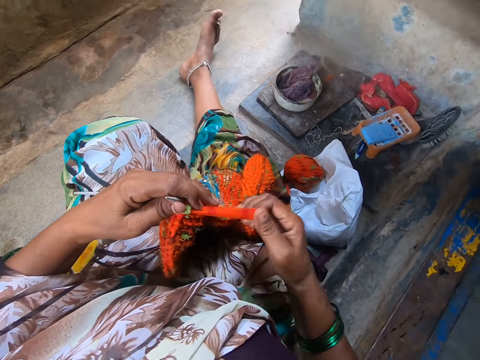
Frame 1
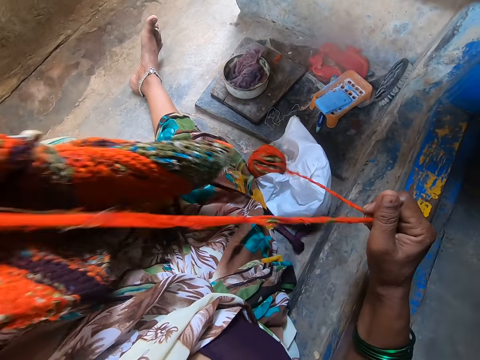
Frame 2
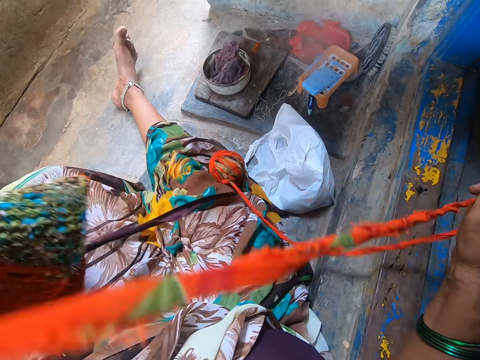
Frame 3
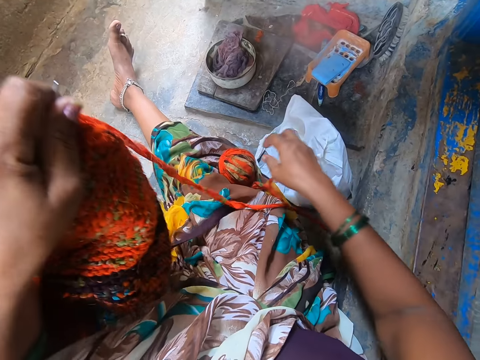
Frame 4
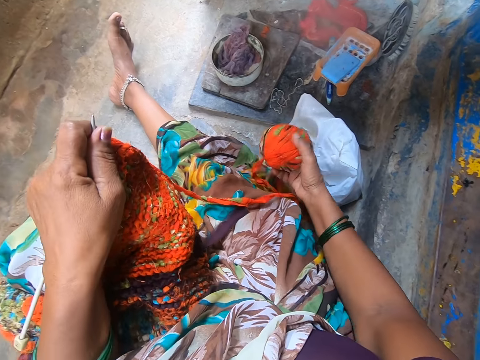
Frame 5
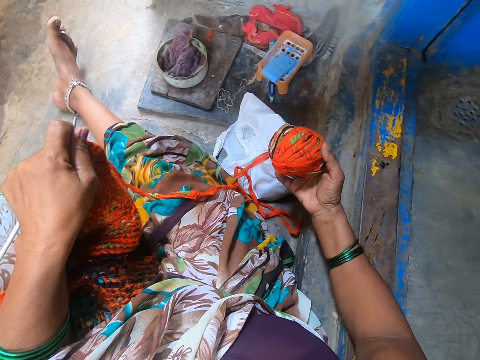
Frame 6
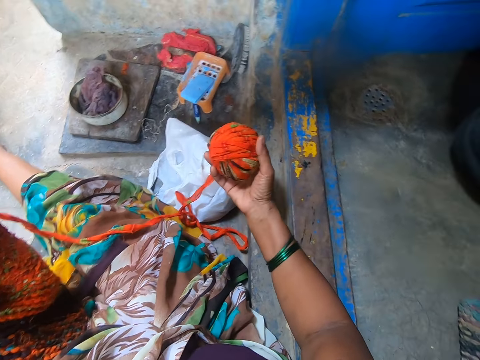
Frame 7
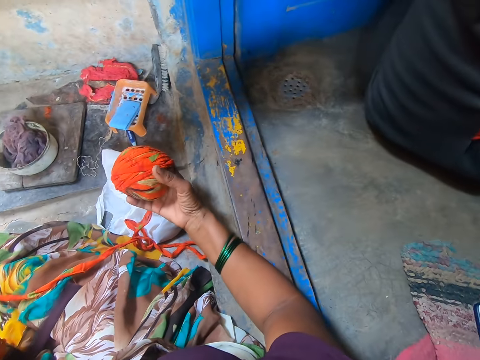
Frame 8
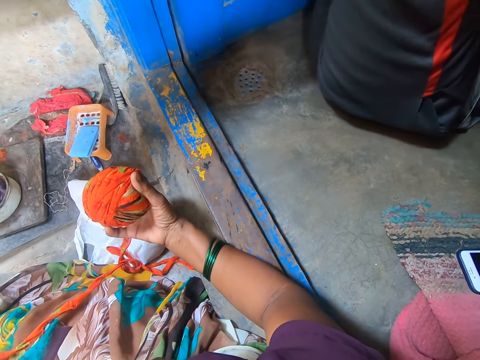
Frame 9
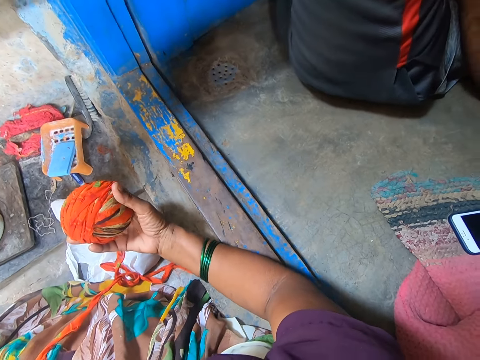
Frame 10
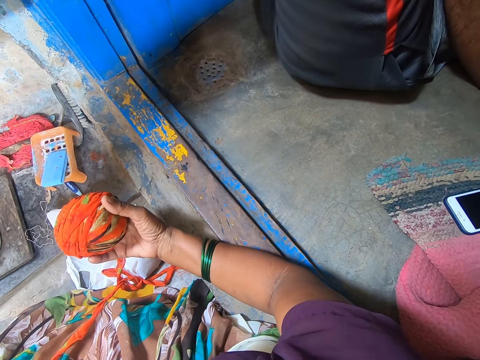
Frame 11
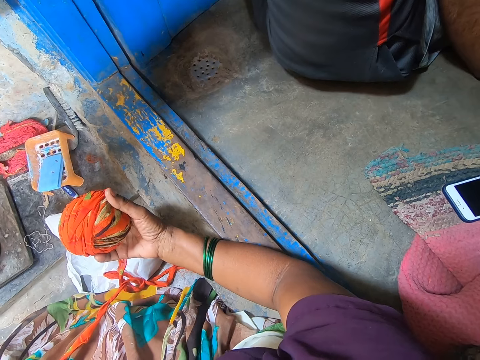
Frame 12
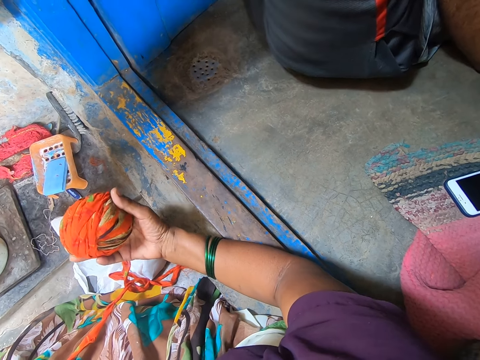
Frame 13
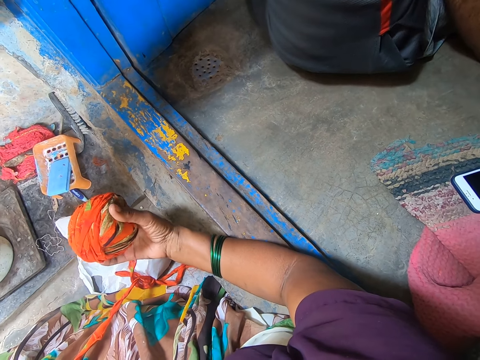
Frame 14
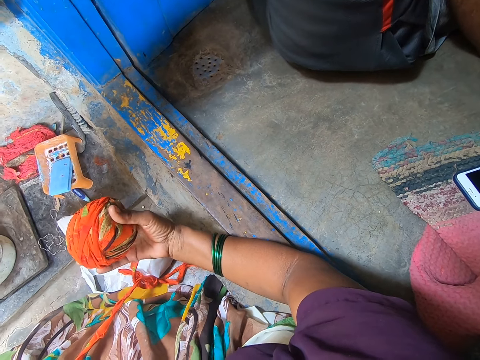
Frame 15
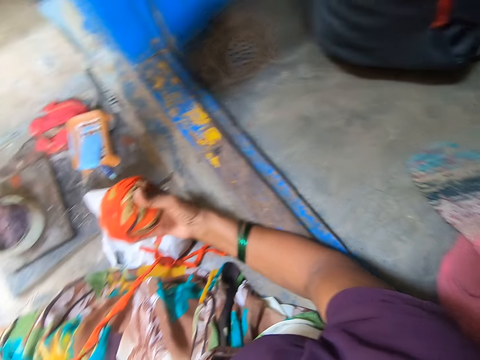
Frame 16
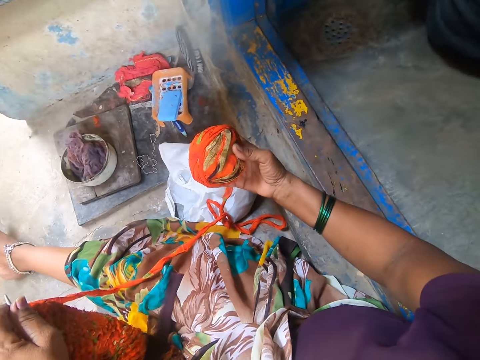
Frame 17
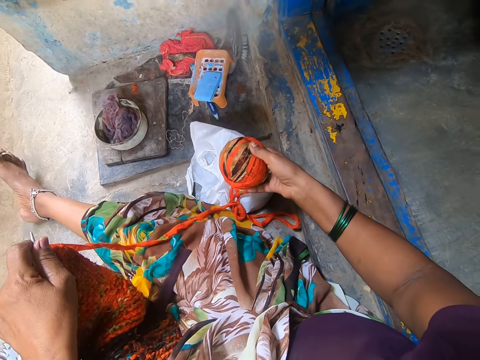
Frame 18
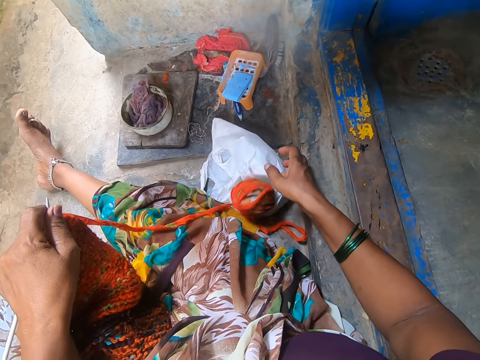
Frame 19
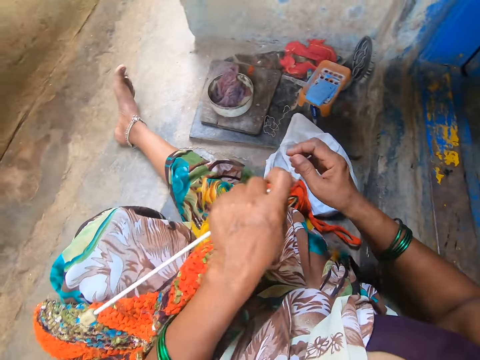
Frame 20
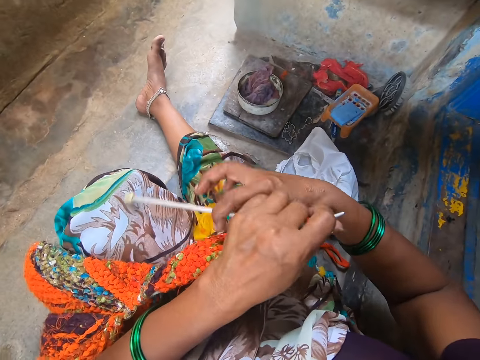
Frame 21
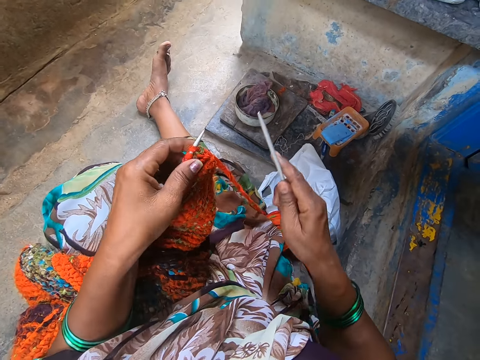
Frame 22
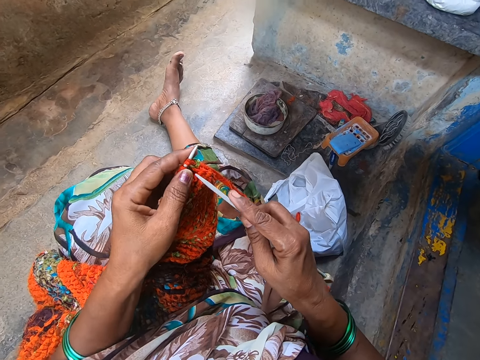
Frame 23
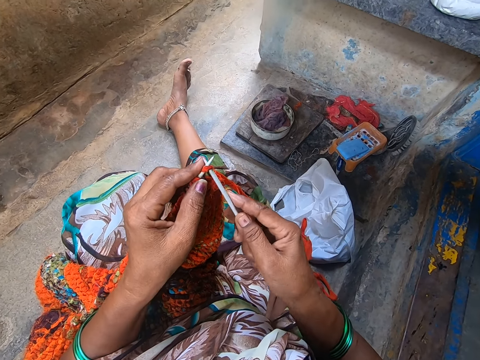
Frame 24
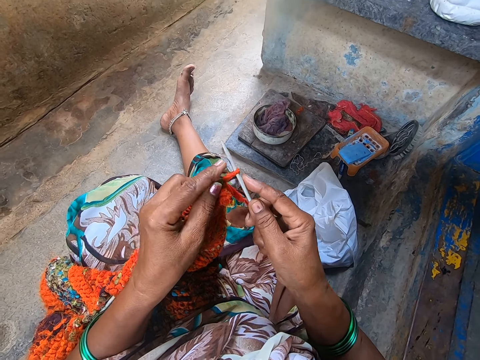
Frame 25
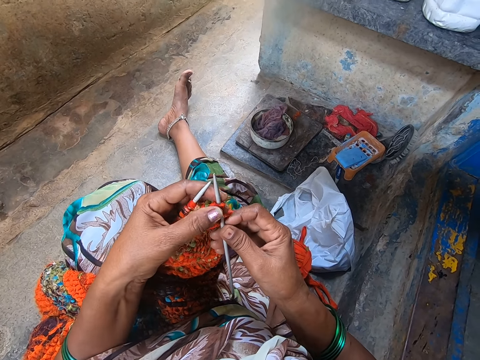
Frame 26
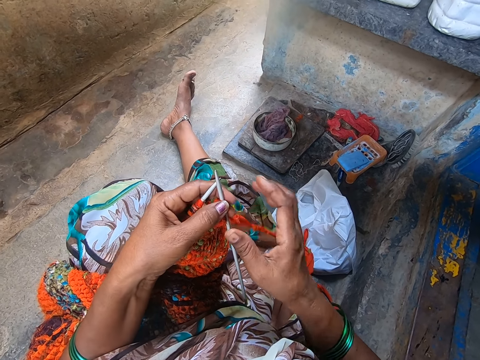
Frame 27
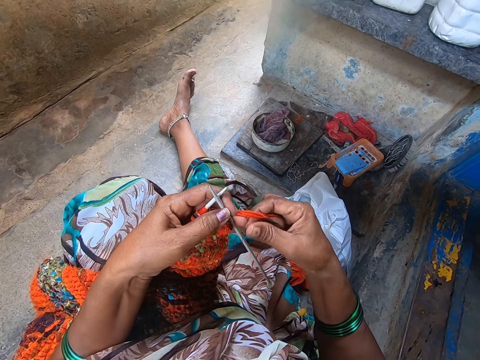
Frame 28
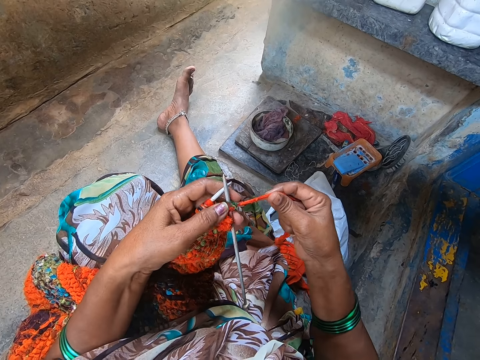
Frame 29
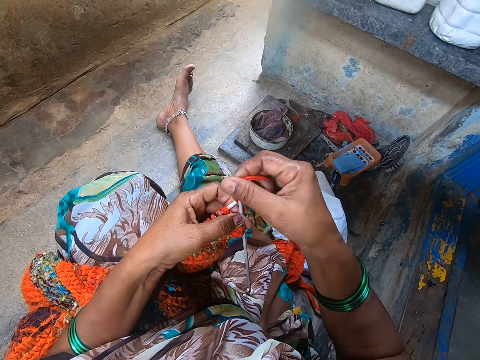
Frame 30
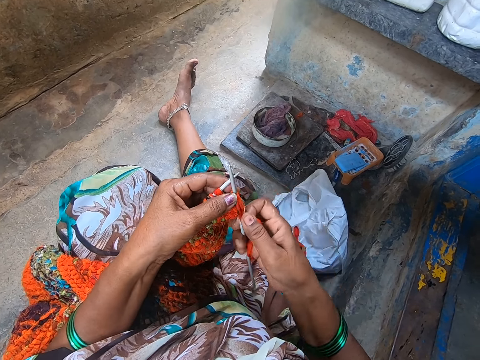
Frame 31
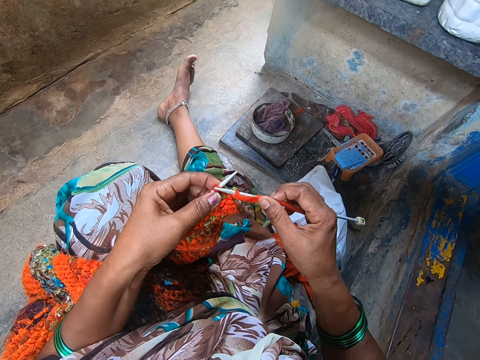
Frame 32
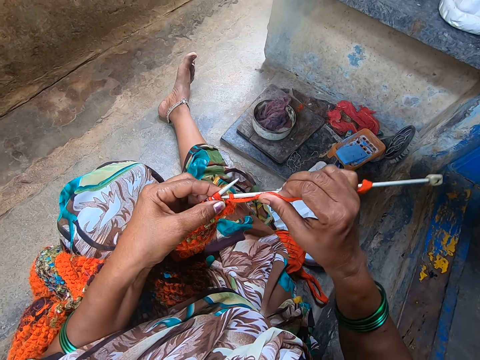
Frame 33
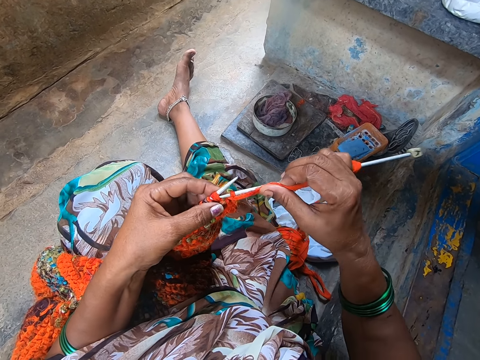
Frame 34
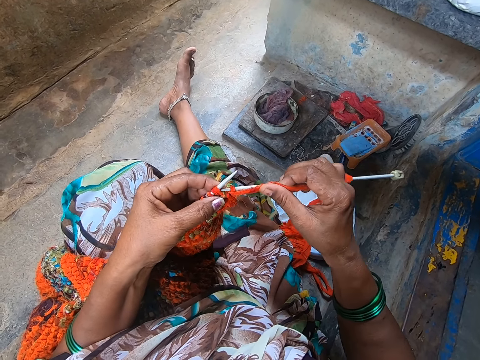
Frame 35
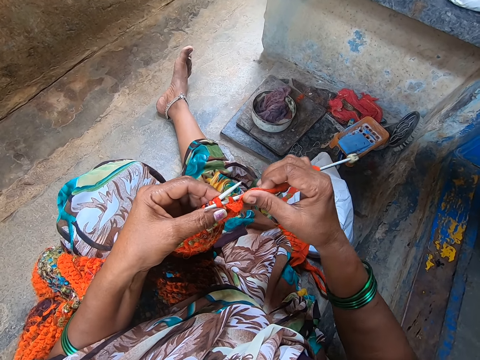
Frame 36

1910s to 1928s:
The camera wearer stretches the yarn with her hands to make it long. She carries a ball of yarn from the floor and holds the ball of yarn. She drops the ball of yarn on the floor. She takes a weaving stick. She crochets the yarn with the crochet hook.

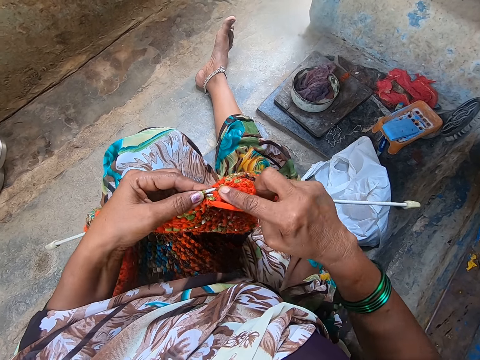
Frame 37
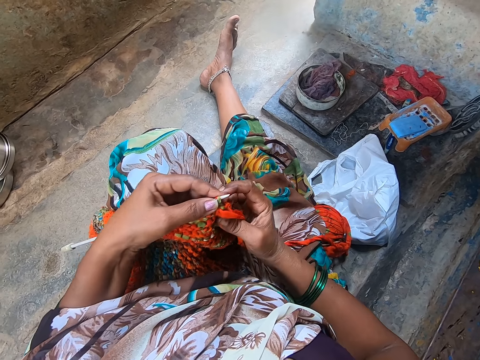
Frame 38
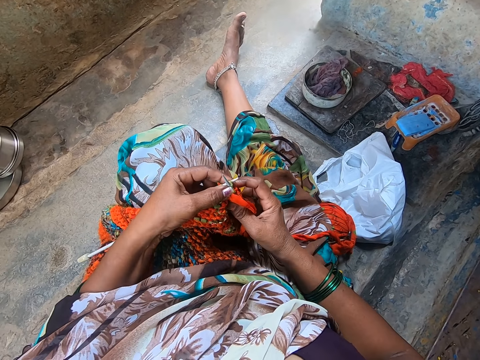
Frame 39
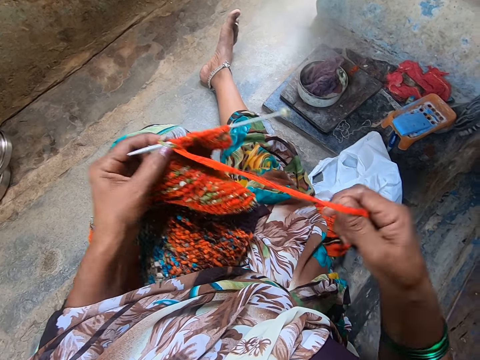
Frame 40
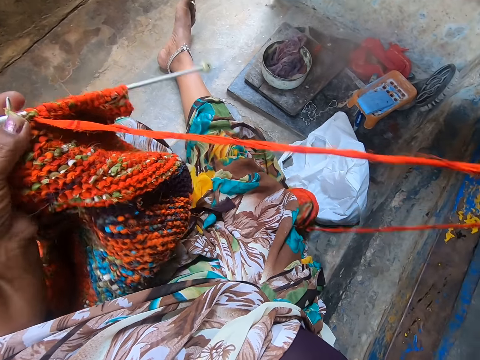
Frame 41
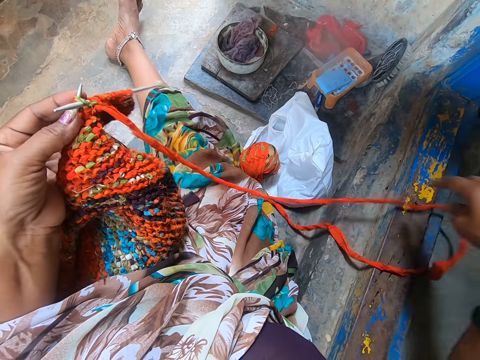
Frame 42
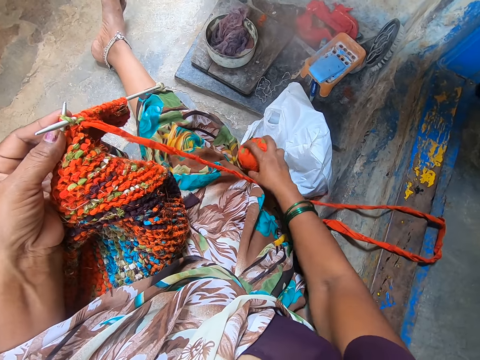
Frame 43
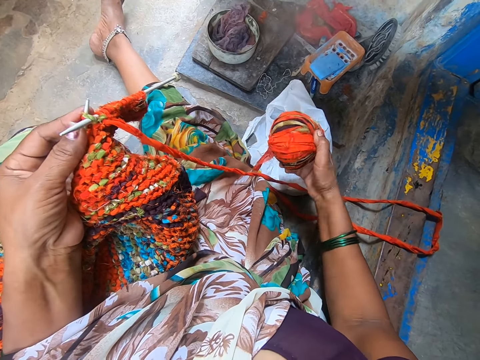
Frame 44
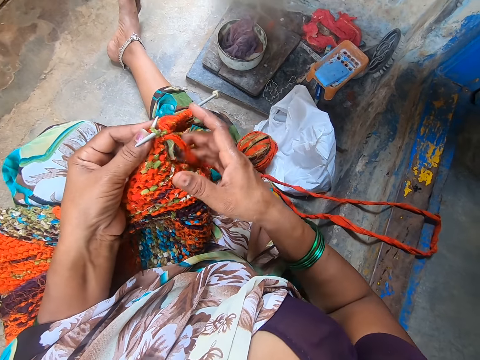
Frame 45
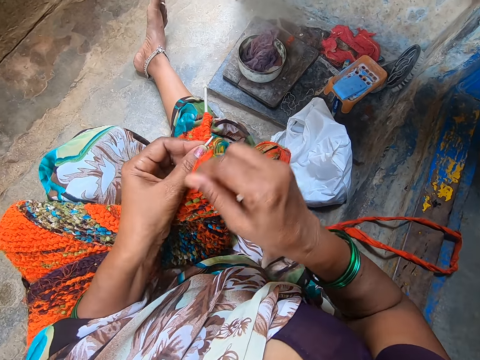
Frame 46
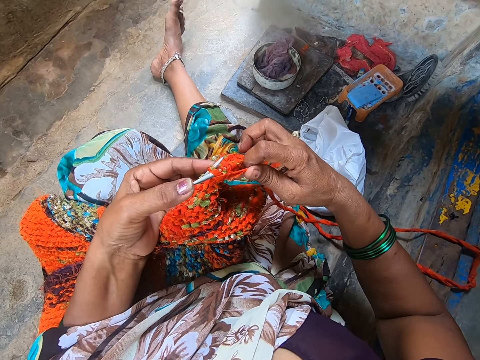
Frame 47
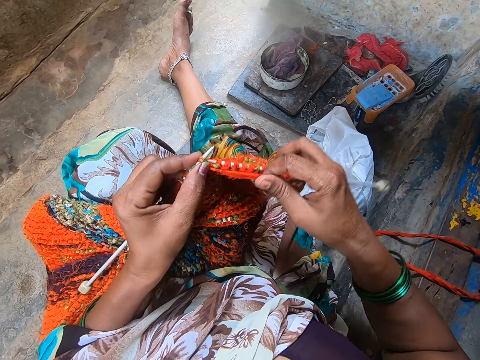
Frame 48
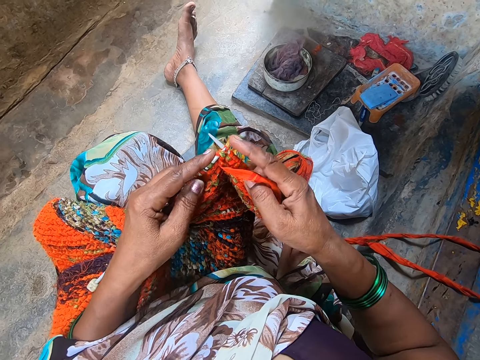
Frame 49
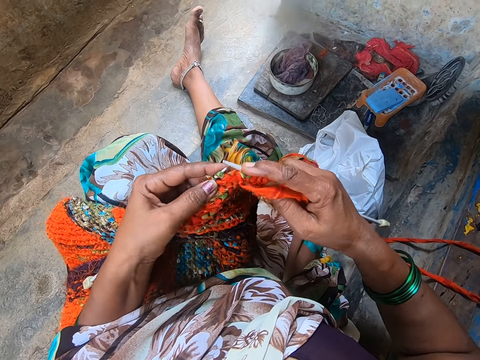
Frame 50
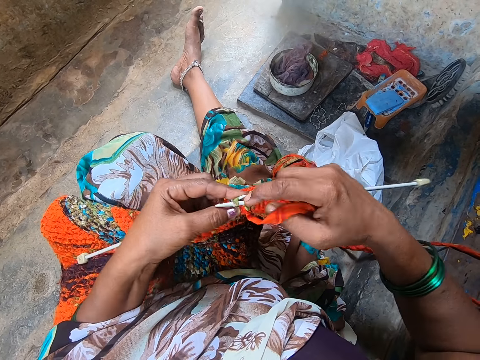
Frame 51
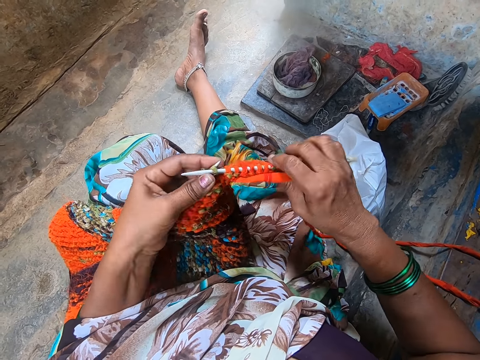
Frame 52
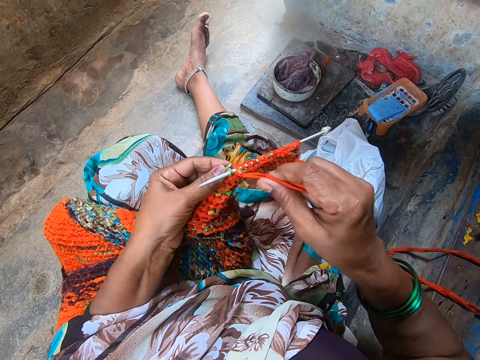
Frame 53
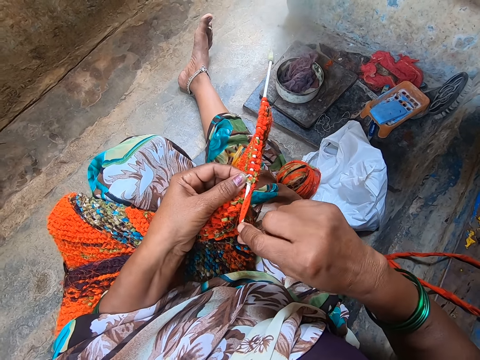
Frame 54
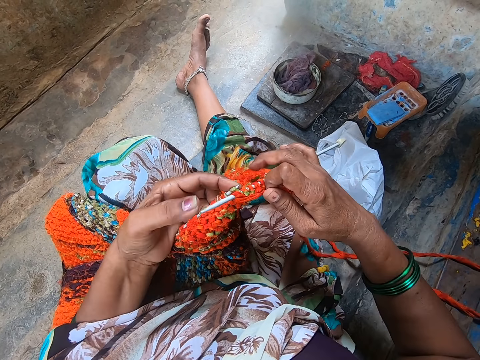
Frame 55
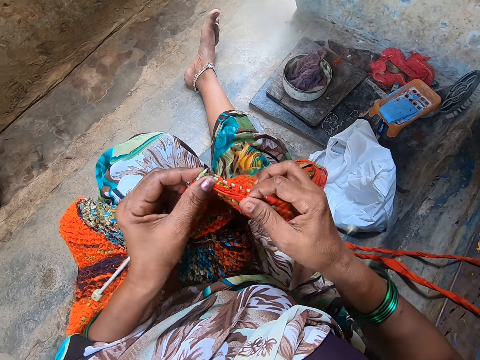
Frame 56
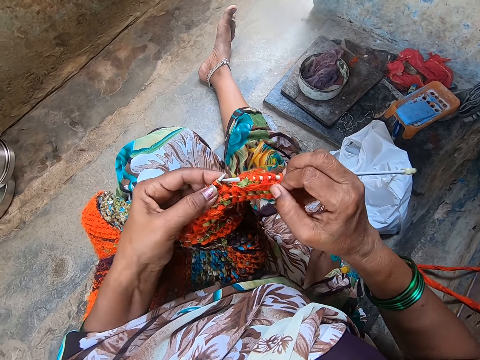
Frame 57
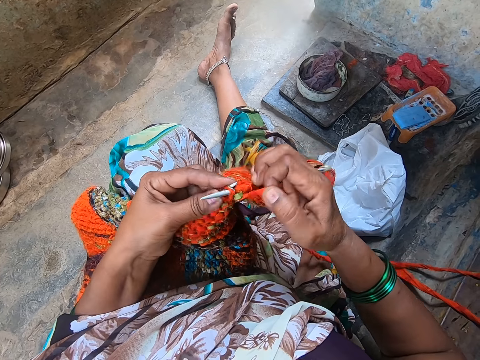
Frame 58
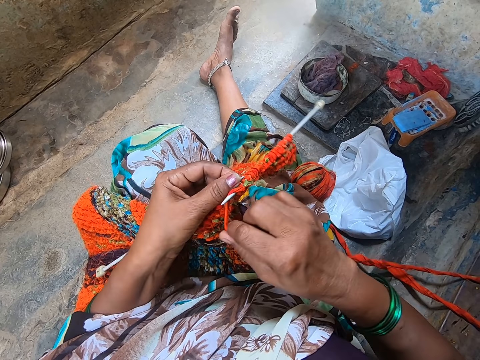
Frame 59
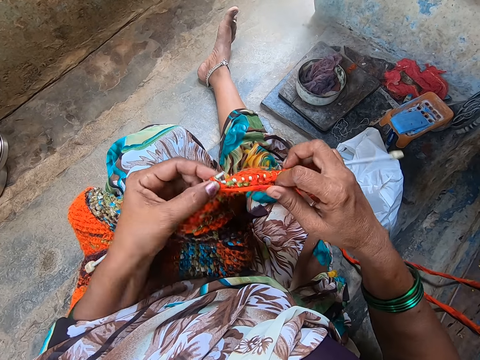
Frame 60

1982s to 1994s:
The camera wearer stretches the yarn with her hands to make it long. She carries a ball of yarn from the floor and holds the ball of yarn. She drops the ball of yarn on the floor. She crochets the yarn with the crochet hook.
